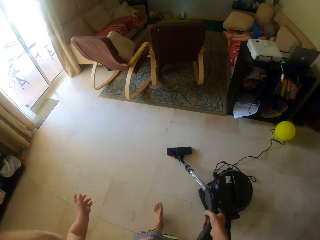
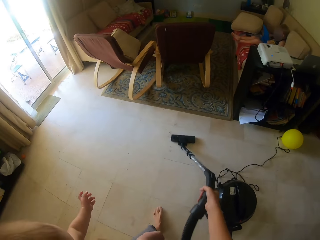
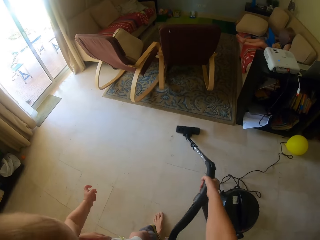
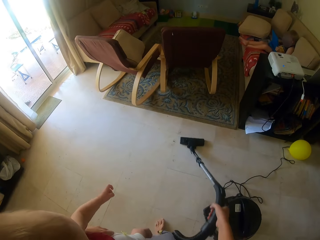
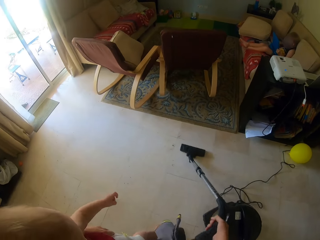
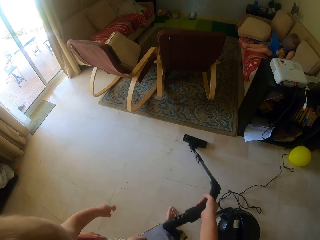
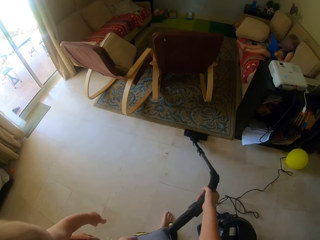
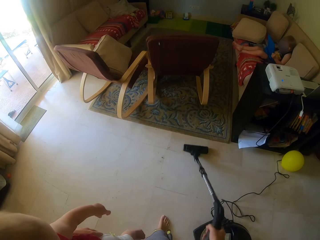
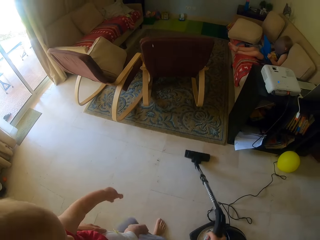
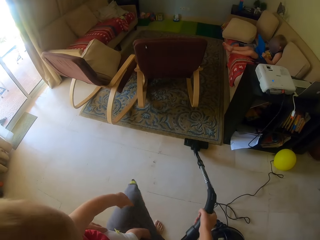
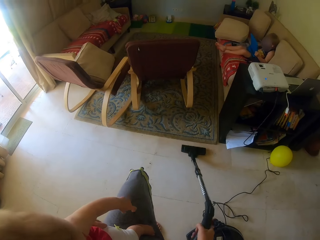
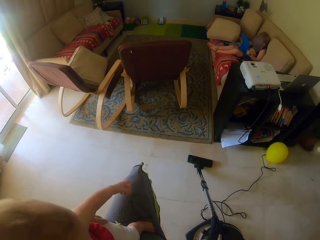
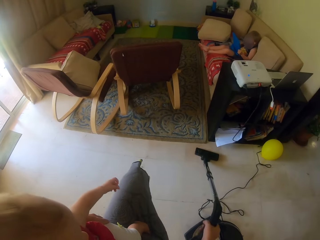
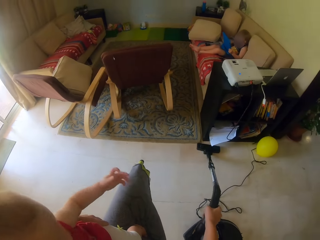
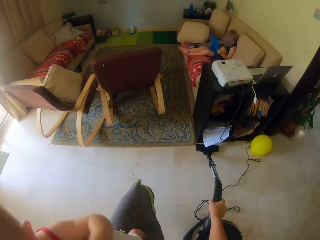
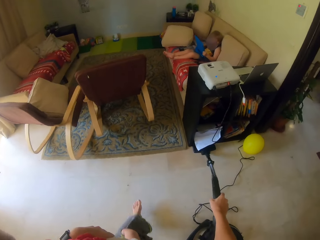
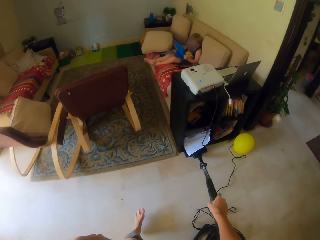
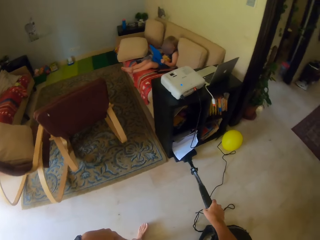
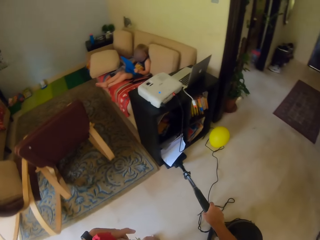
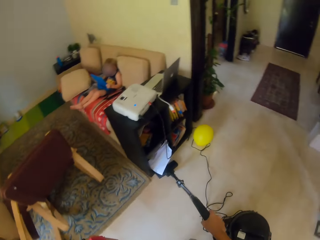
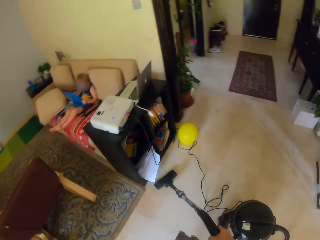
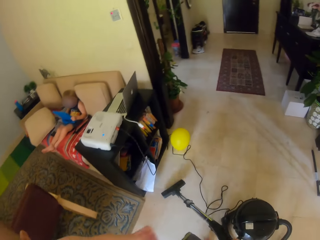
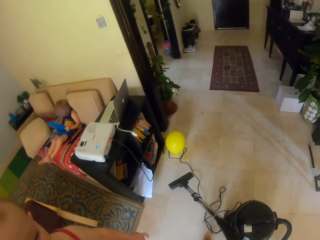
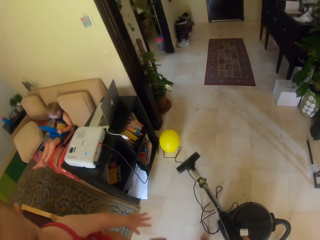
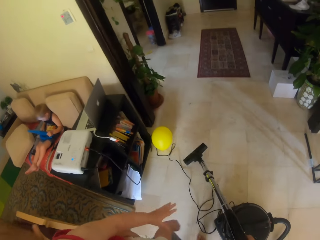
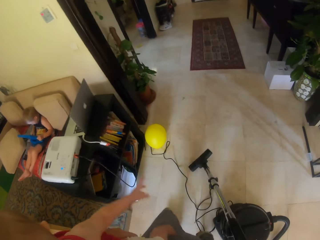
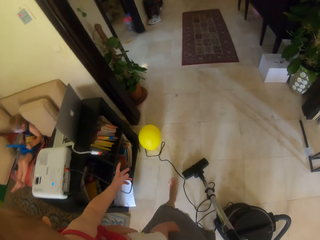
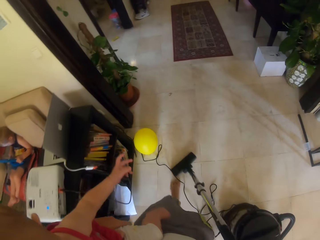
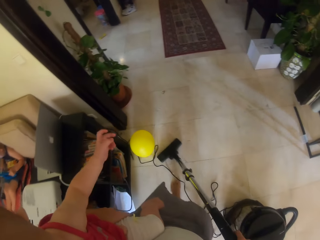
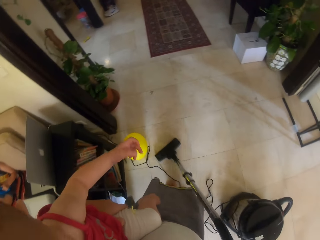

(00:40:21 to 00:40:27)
The camera wearer cleans the floor using the vacuum cleaner.

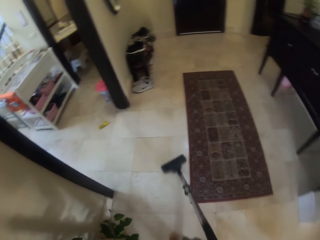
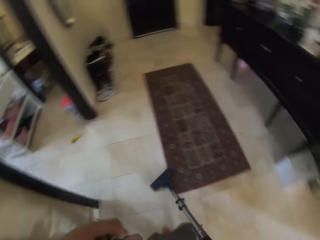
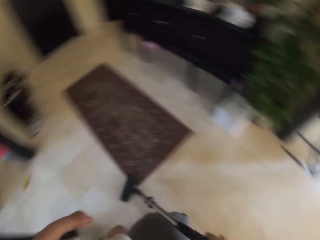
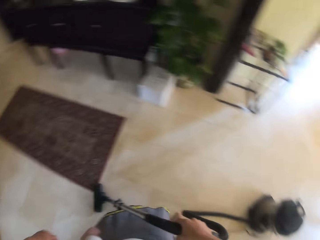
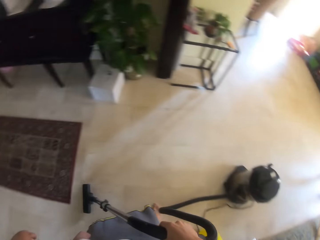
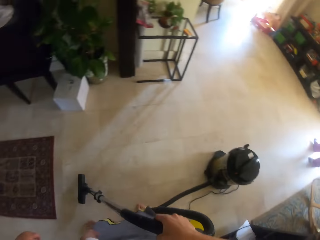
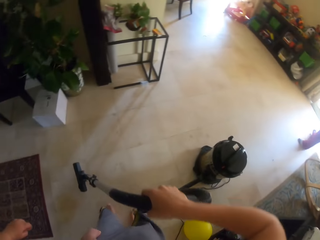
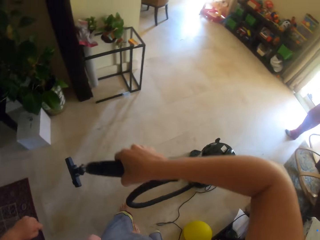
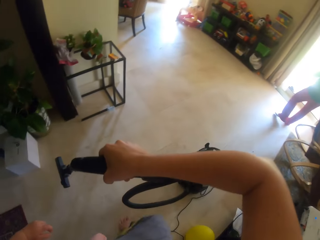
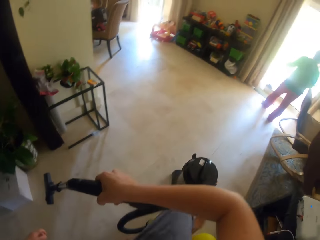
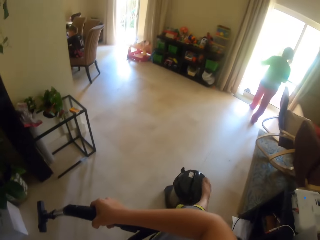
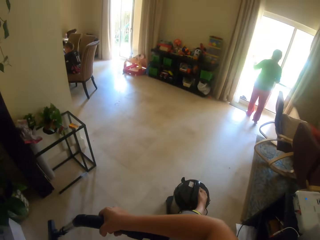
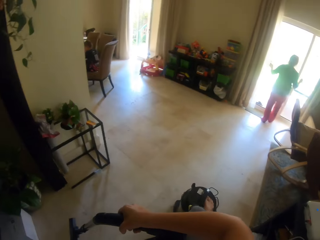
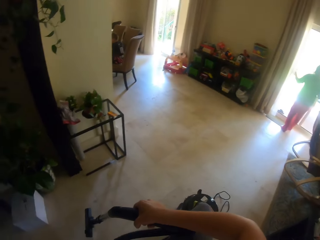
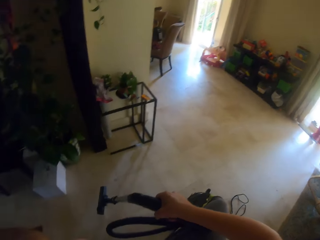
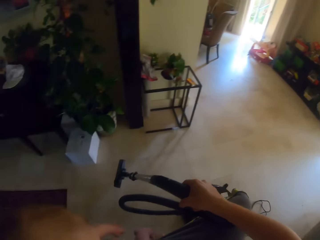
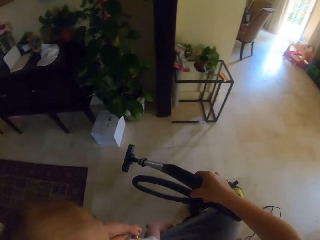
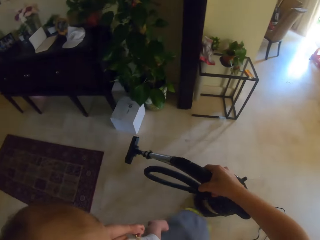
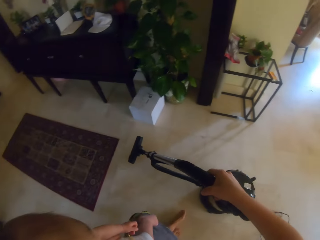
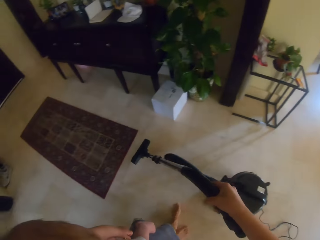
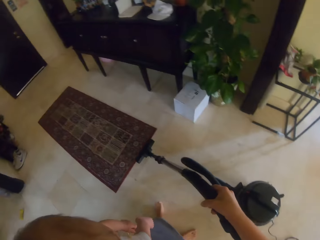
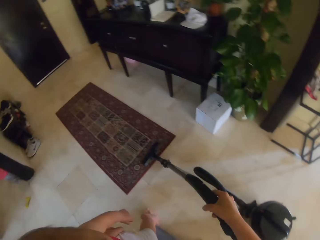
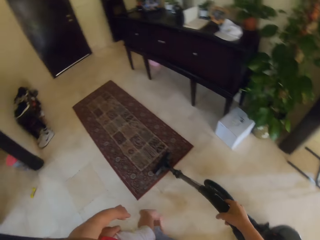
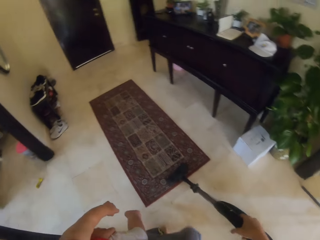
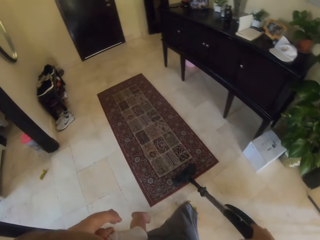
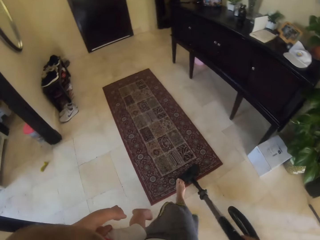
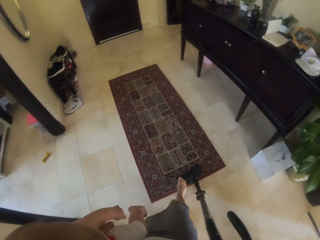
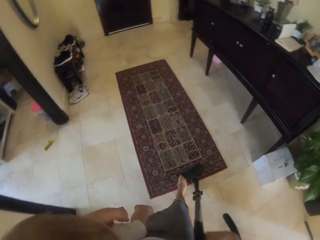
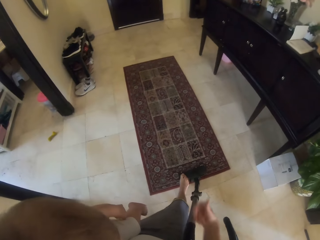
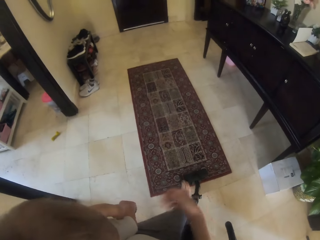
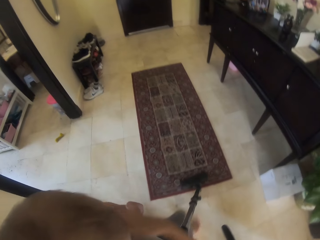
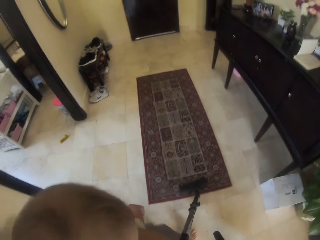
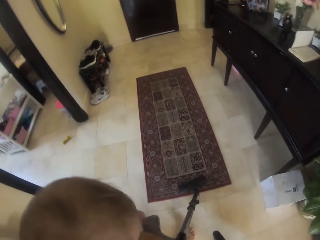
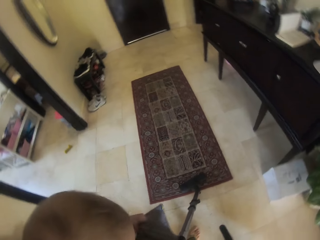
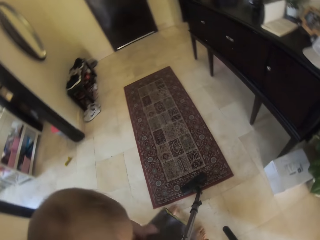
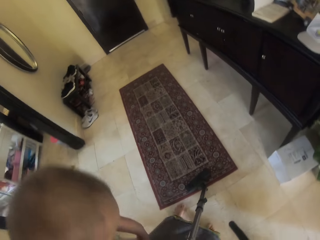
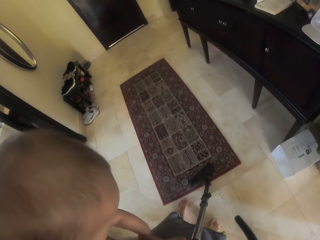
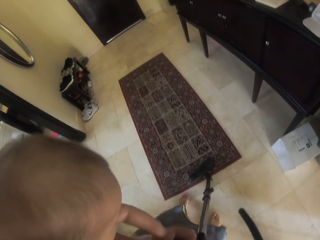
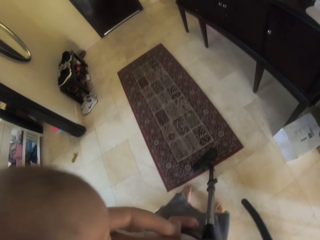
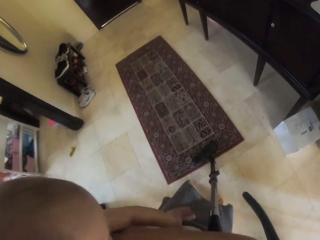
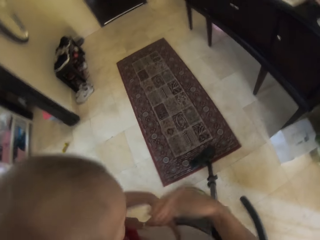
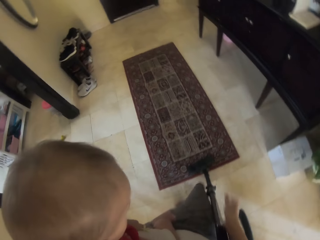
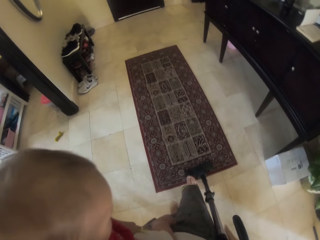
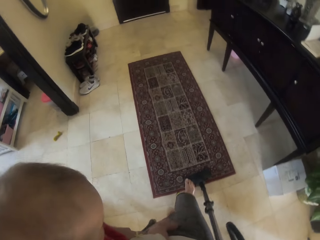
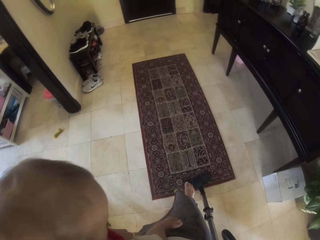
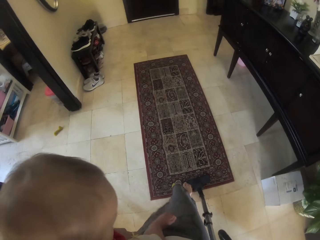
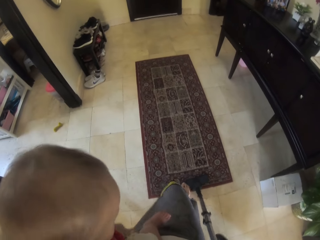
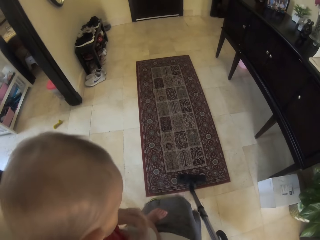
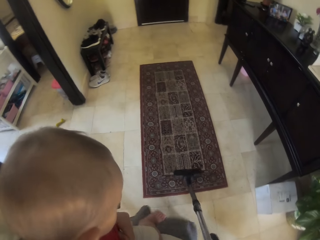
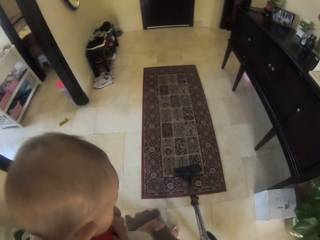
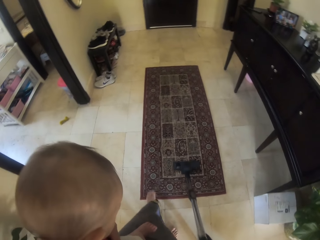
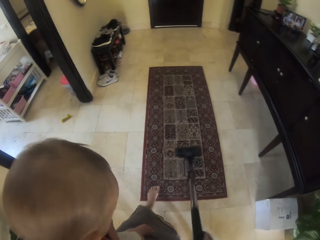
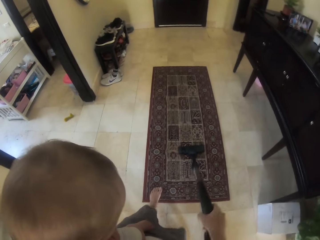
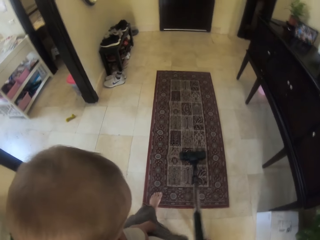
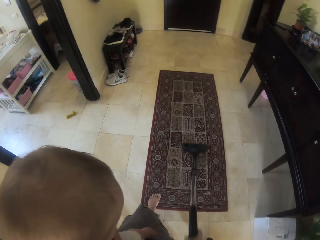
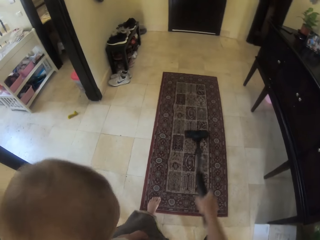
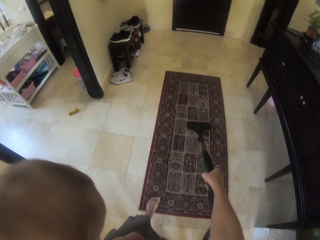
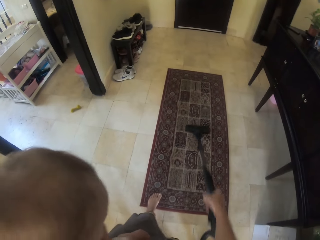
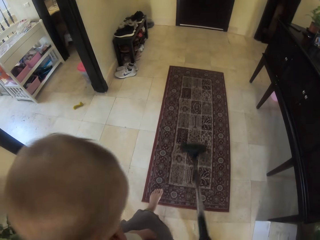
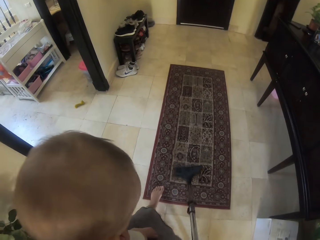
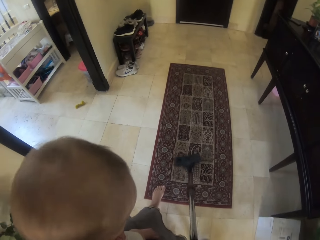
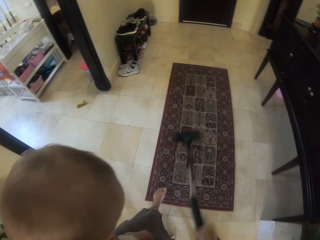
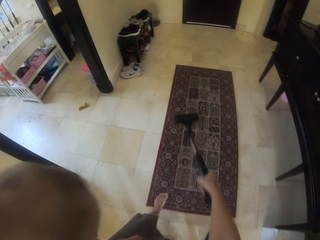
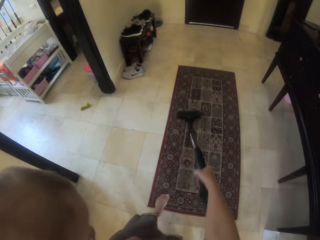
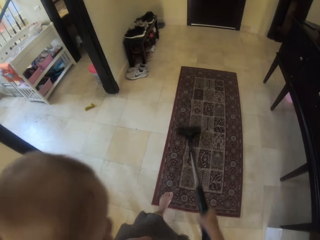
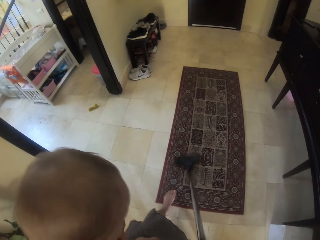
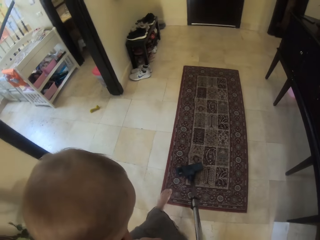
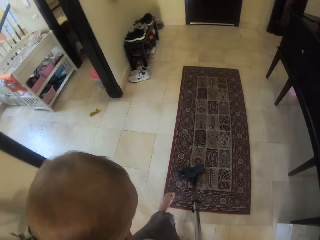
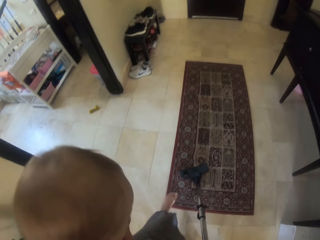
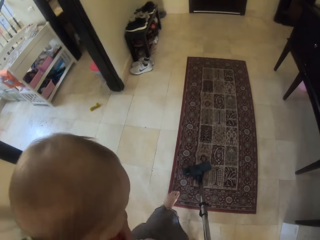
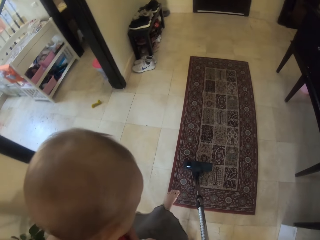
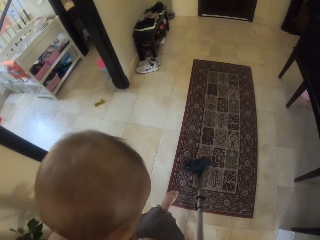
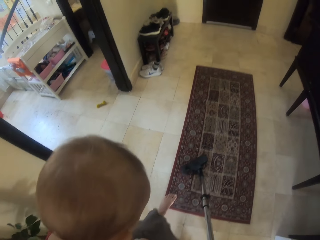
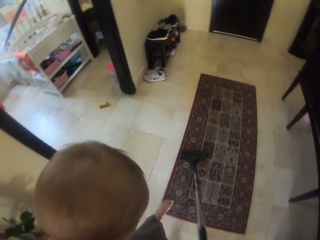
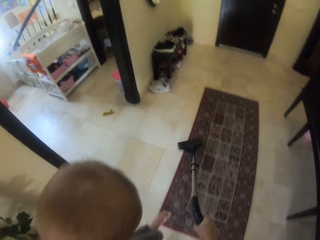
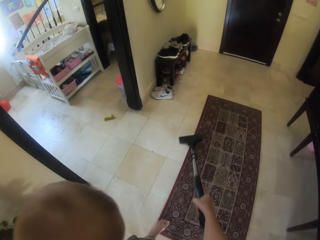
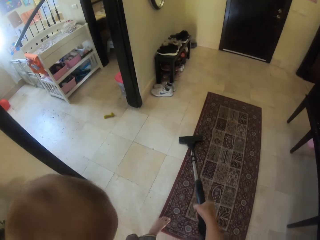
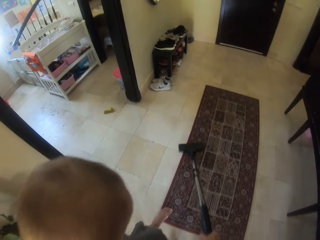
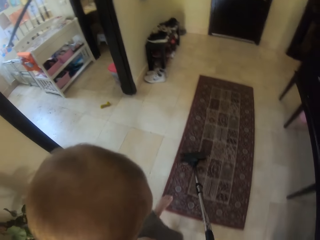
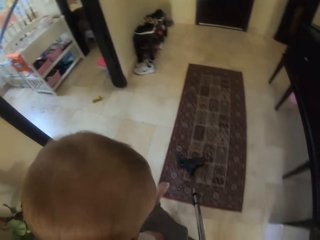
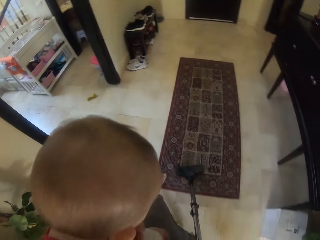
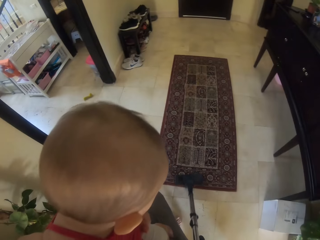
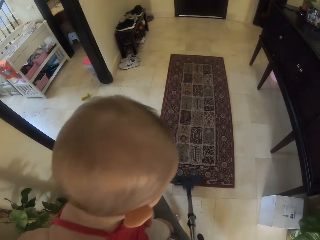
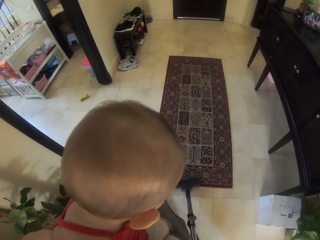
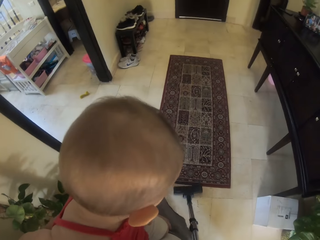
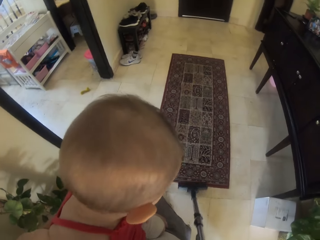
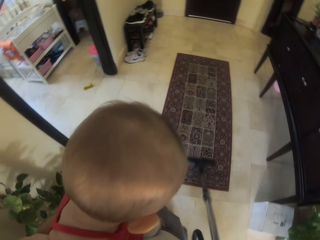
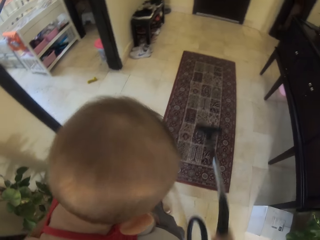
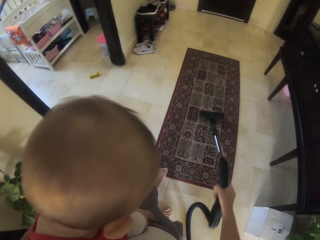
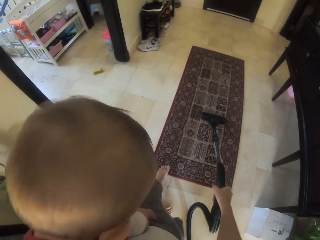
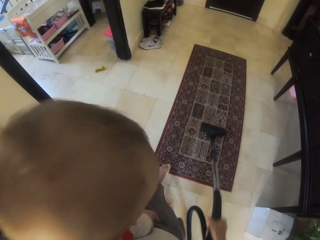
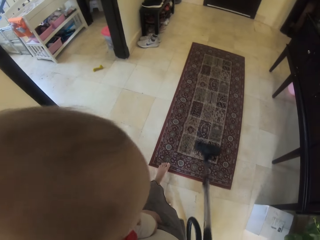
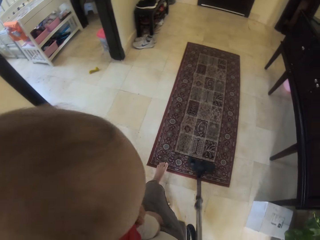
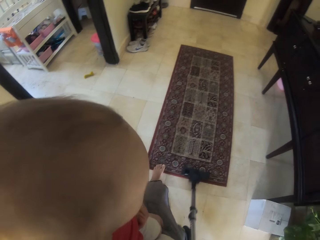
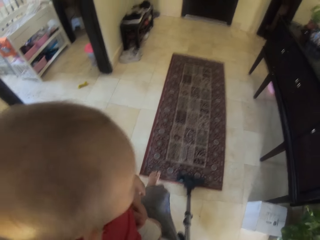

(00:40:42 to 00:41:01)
The camera wearer moves the steel tank with her right leg. She rests the pipe of the vacuum cleaner in her right hand against her right leg. She steps on a floor brush with her right leg. She adjusts a baby in her left hand with her right hand. She interacts with a woman. She holds the pipe of the vacuum cleaner with her right hand. She steps on the floor brush with her right leg. She cleans the floor with the pipe of the vacuum cleaner in her right hand.
